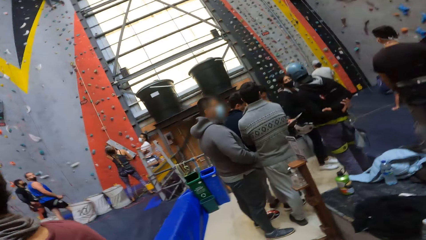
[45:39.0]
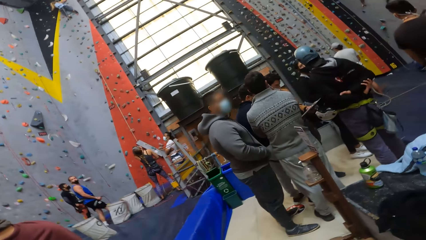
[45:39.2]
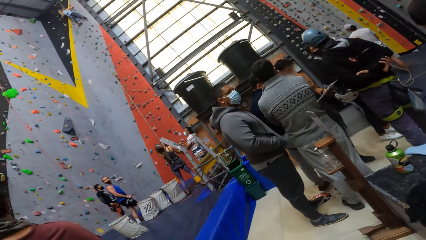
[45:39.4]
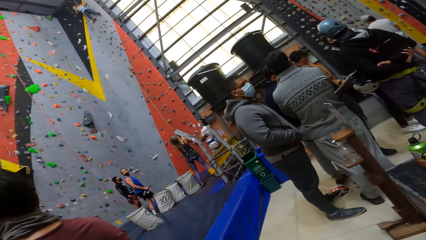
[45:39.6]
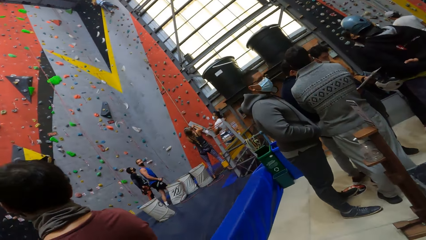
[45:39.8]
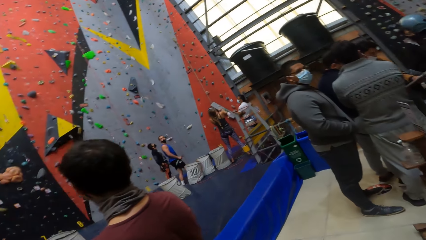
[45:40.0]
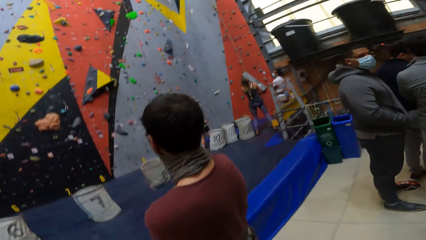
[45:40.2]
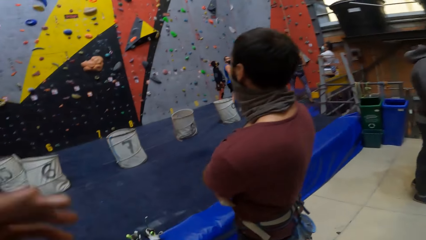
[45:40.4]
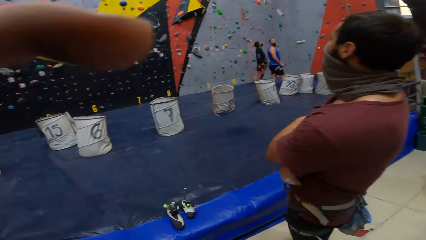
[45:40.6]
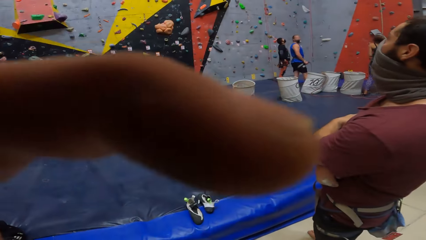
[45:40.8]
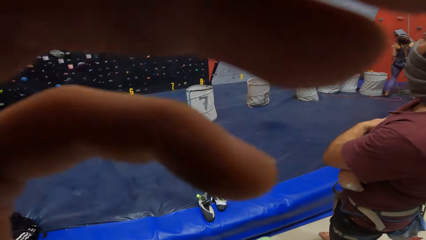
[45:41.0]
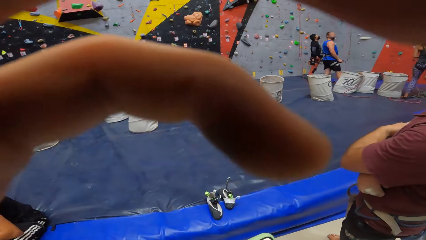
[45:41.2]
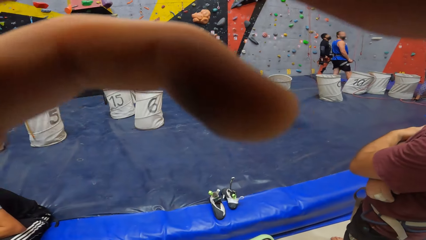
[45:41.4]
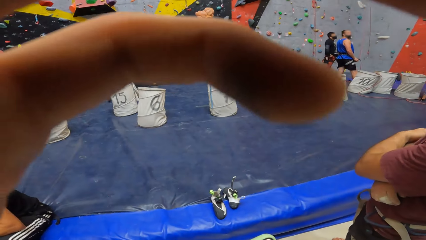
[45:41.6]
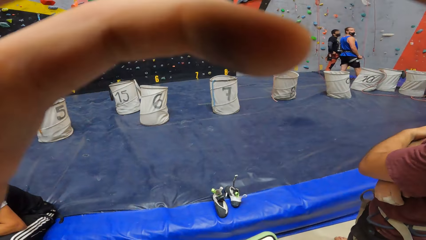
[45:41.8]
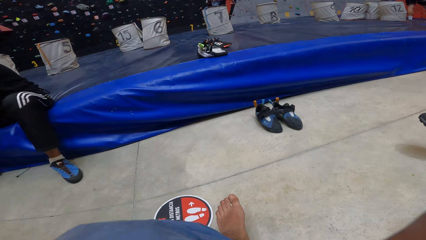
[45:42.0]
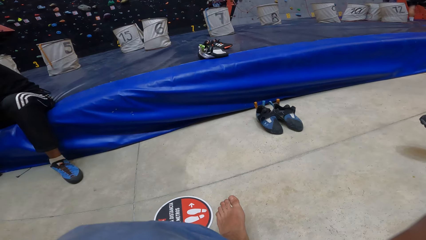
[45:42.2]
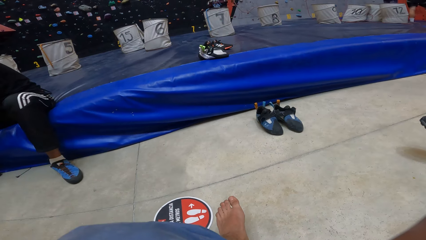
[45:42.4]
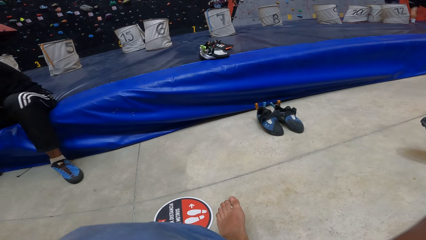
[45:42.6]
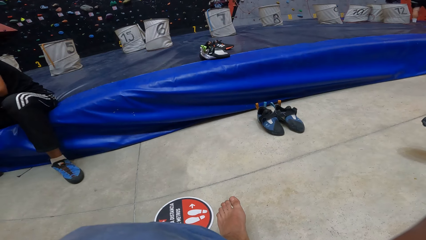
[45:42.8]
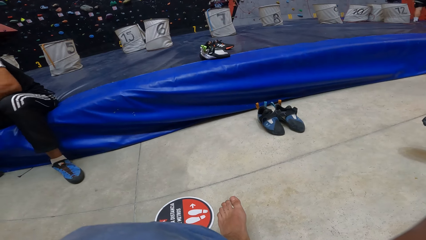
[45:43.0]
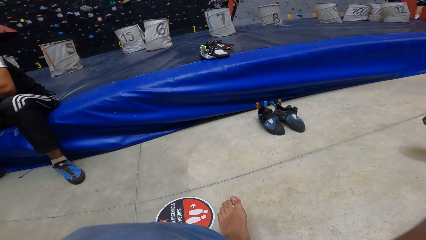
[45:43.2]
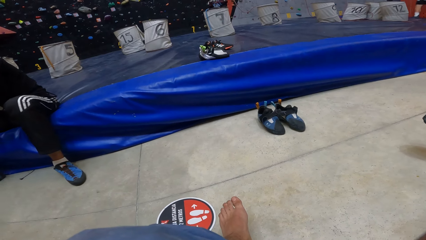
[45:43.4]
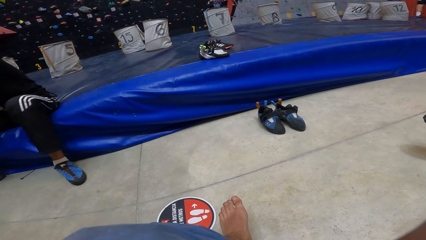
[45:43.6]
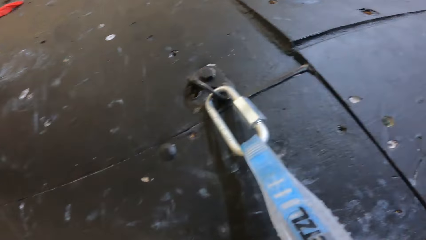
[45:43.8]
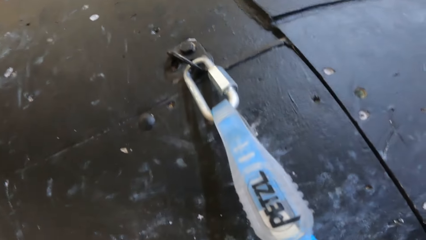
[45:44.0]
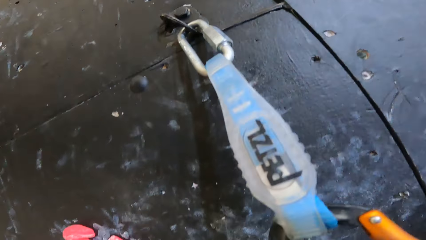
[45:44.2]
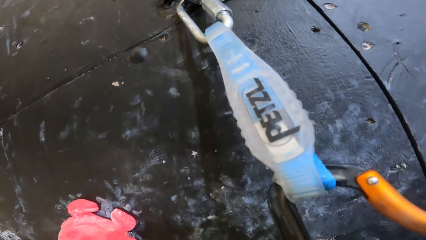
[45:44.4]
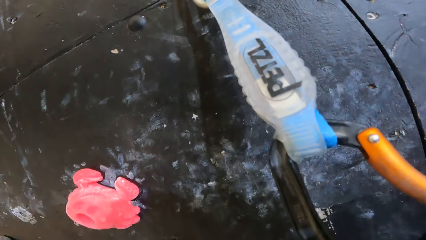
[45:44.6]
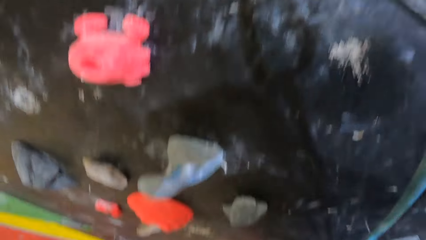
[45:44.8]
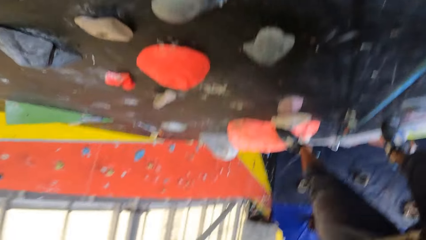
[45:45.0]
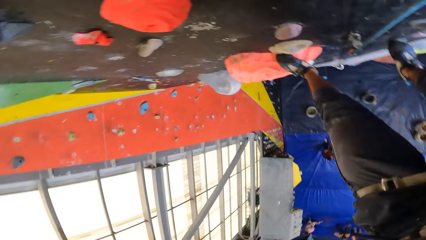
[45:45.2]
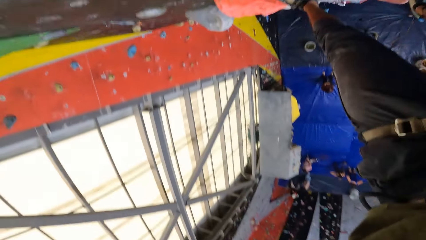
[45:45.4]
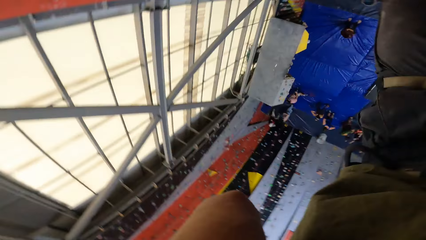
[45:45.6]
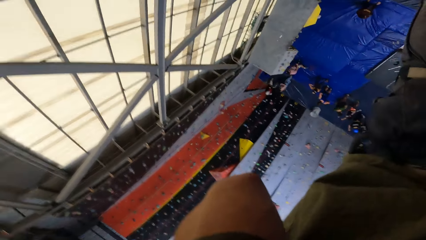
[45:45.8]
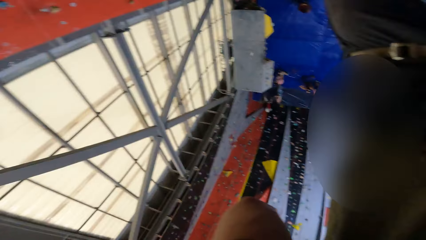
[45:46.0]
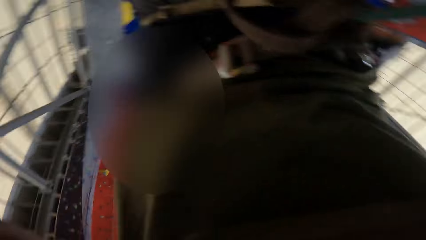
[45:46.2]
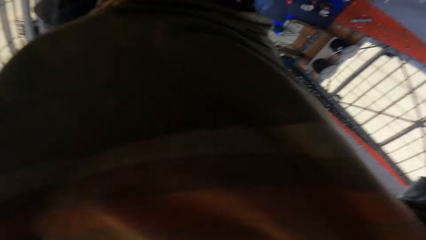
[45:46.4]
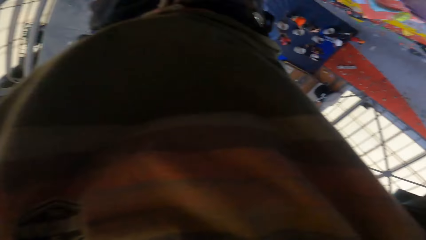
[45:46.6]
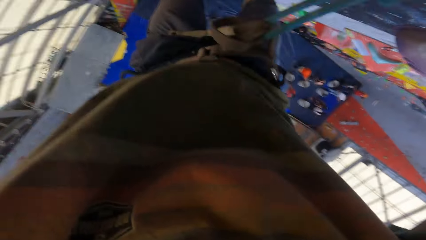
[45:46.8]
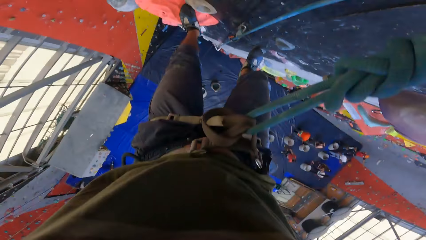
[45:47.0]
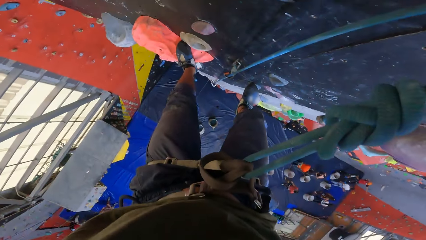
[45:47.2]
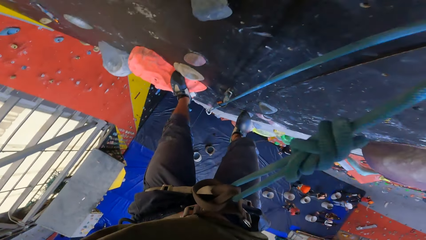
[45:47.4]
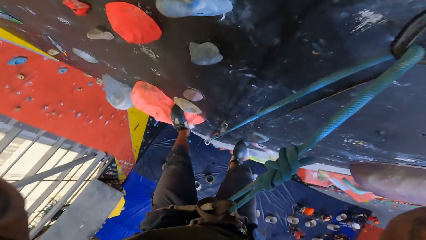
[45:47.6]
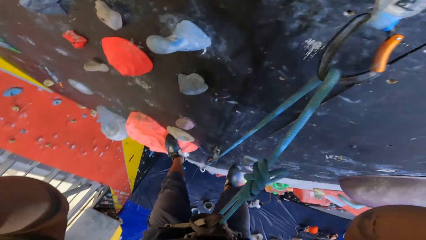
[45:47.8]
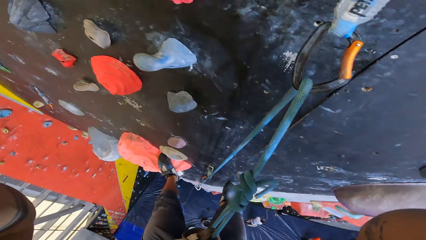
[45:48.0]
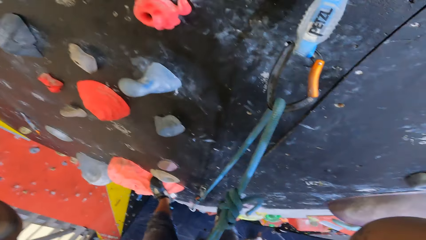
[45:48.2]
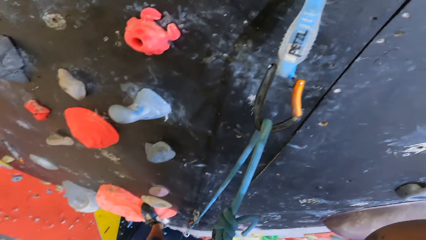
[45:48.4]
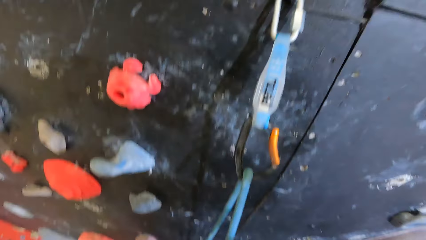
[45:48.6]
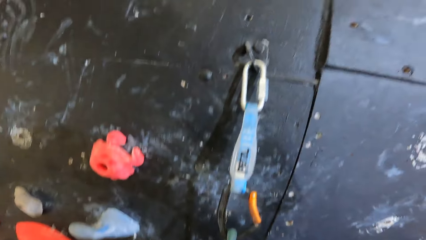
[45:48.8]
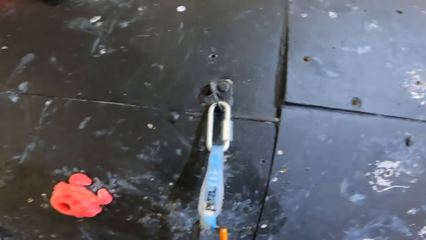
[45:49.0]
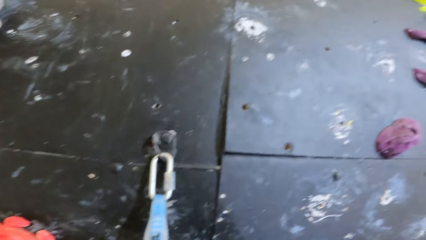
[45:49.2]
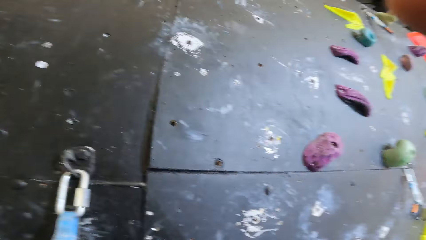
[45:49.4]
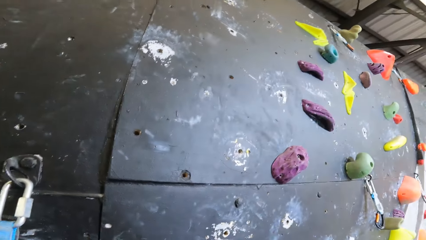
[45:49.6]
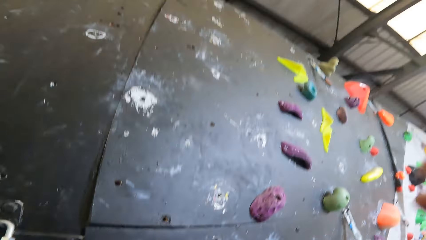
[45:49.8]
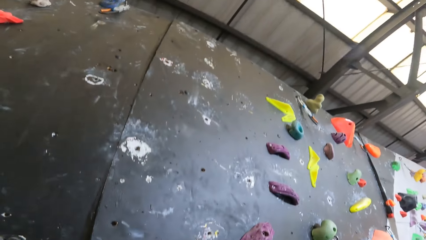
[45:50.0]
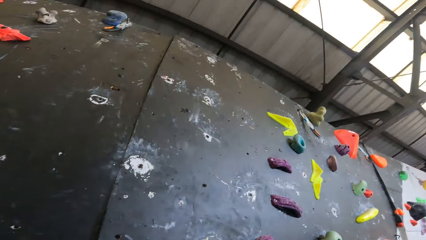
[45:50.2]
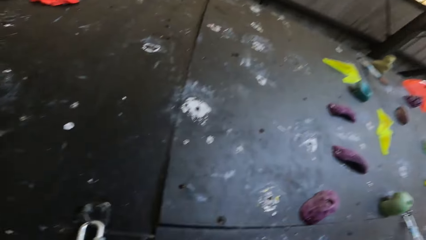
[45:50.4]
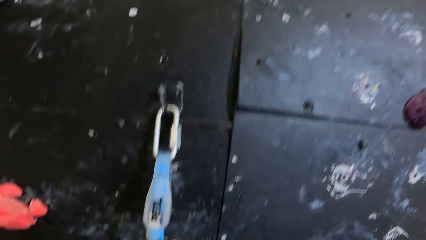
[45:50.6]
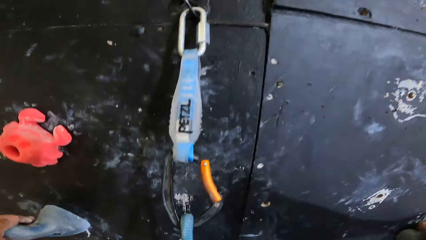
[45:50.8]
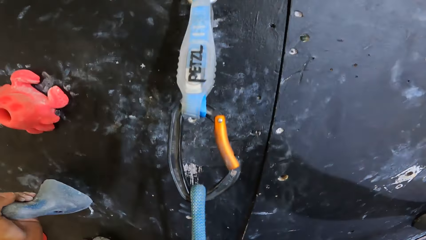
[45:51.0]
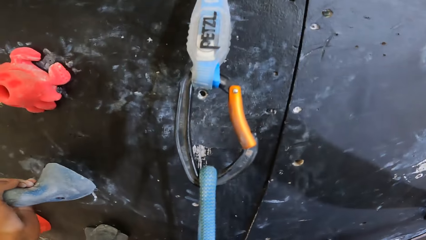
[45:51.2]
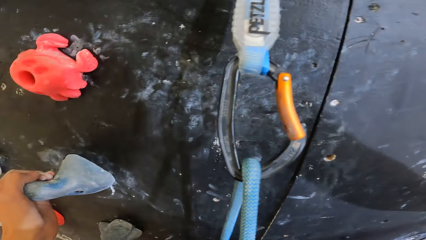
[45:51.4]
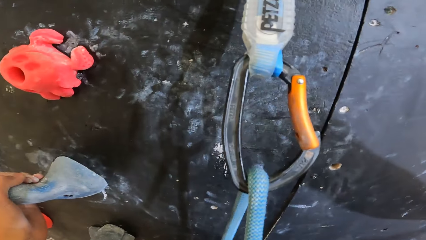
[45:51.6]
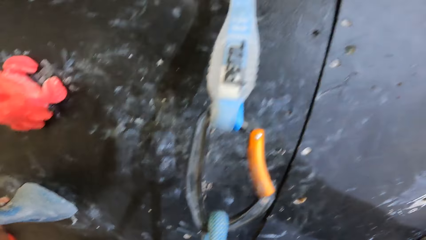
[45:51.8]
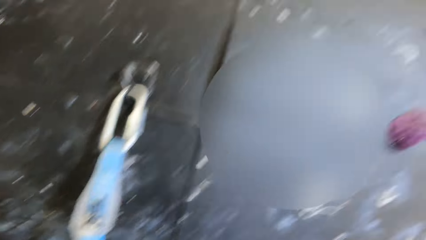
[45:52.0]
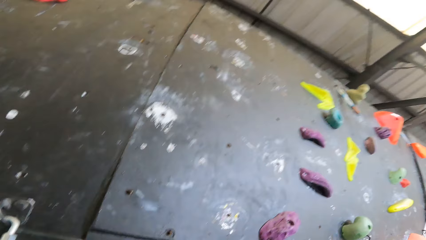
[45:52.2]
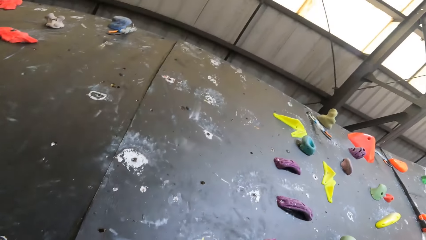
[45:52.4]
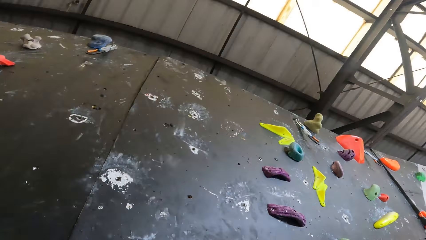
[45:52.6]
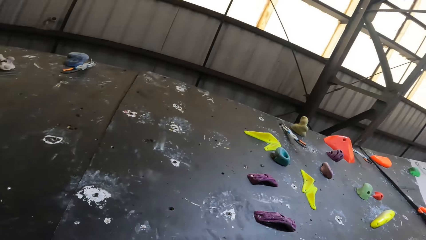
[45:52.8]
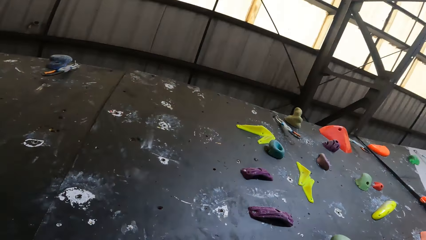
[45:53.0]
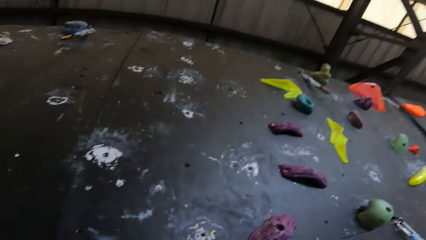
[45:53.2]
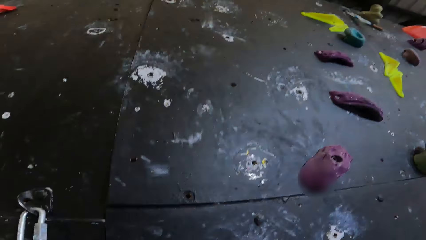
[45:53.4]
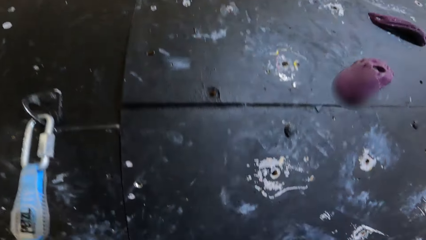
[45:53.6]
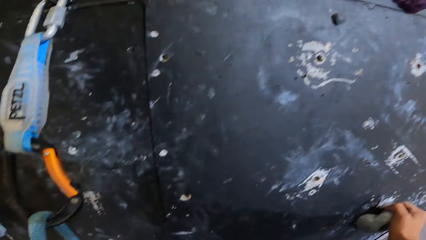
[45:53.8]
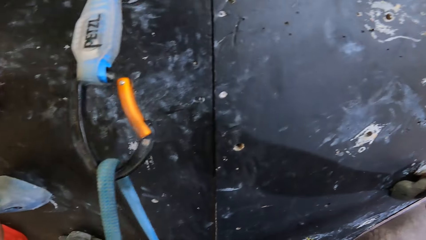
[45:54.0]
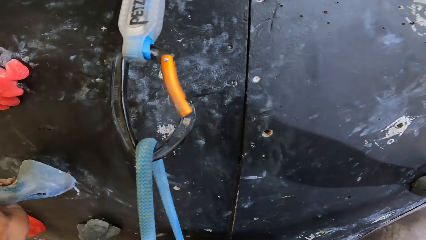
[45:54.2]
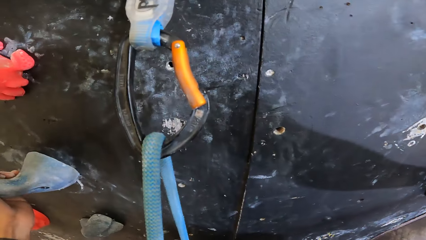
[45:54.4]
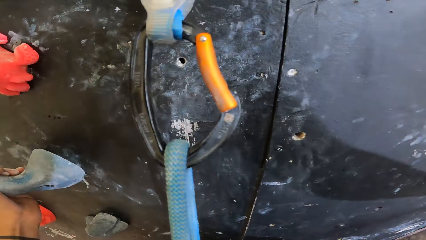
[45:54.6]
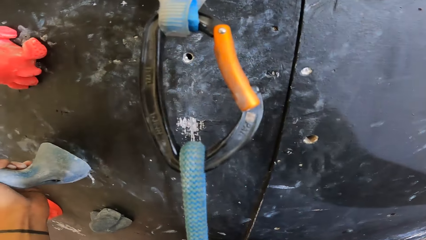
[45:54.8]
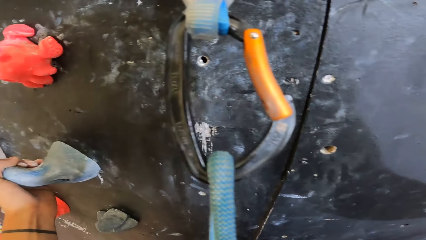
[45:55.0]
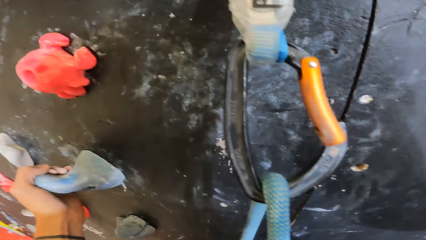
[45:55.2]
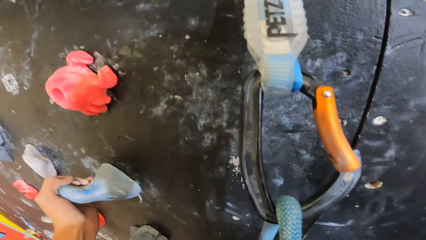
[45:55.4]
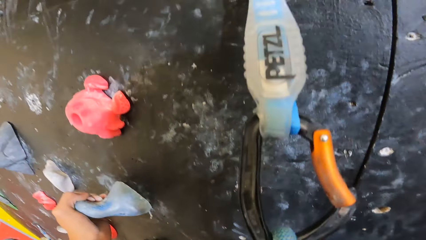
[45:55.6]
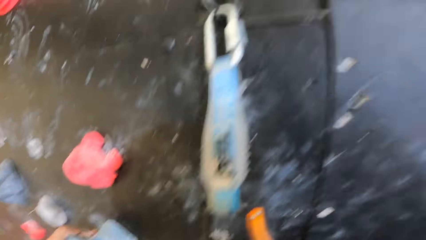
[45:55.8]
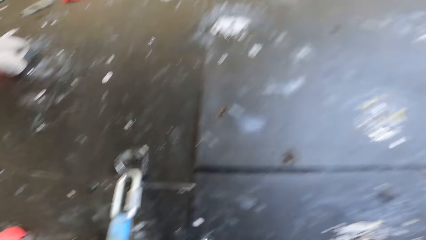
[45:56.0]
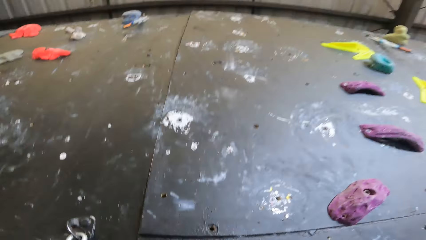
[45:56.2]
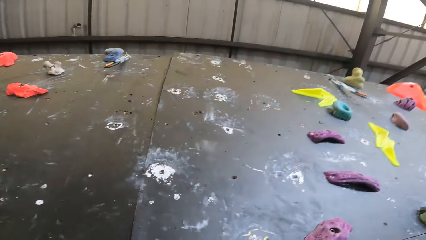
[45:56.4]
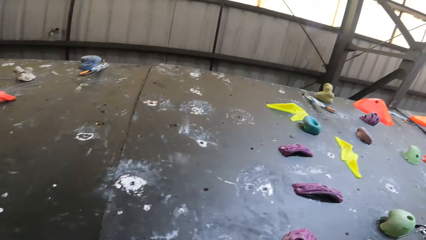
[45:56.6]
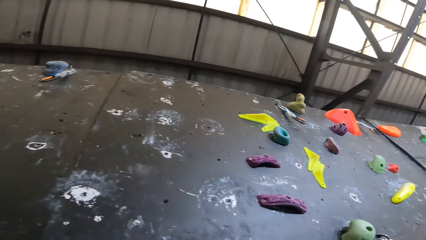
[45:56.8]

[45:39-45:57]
The camera wearer walks around. They look at the wall. They climb the wall.
